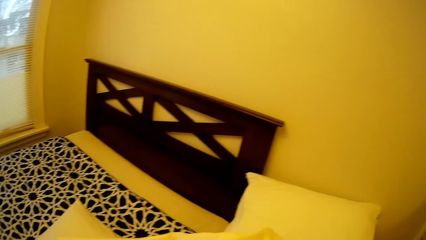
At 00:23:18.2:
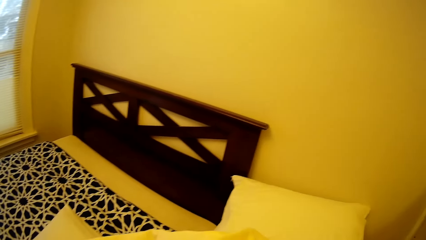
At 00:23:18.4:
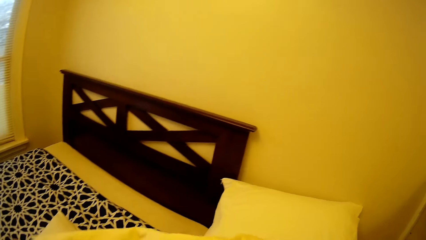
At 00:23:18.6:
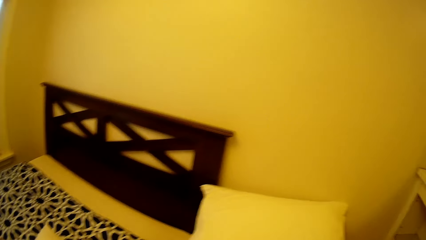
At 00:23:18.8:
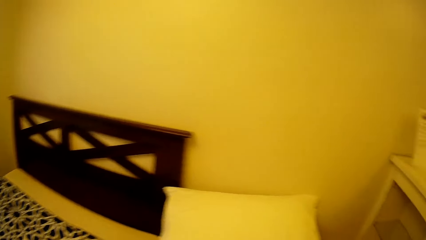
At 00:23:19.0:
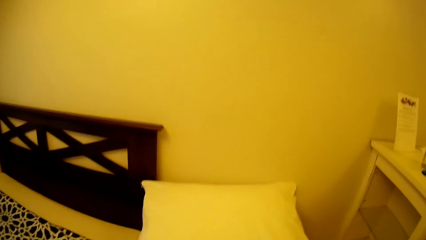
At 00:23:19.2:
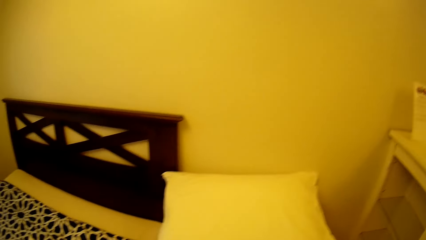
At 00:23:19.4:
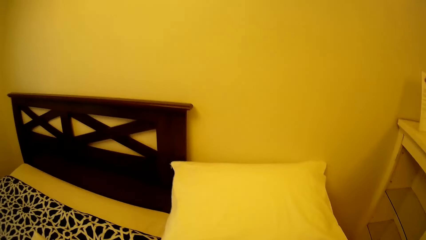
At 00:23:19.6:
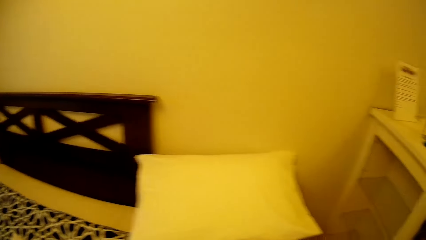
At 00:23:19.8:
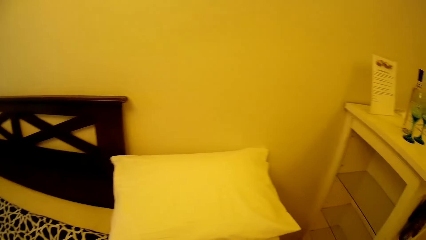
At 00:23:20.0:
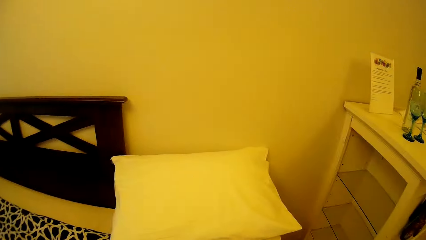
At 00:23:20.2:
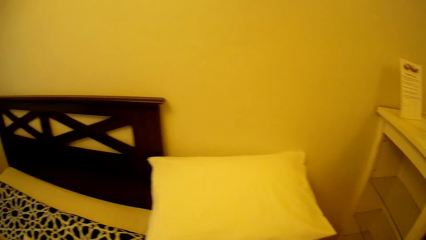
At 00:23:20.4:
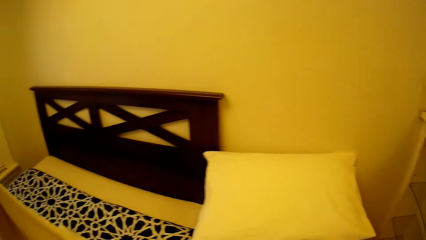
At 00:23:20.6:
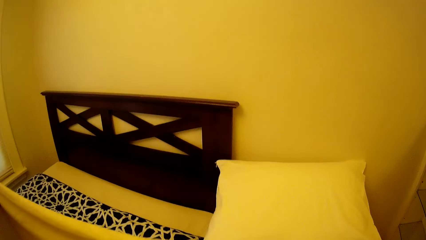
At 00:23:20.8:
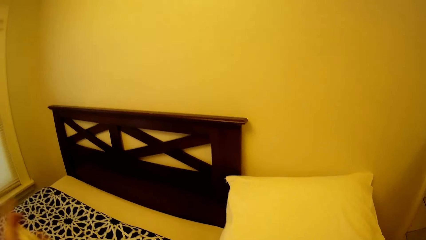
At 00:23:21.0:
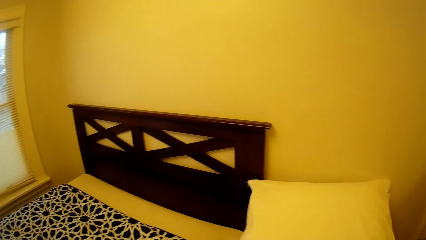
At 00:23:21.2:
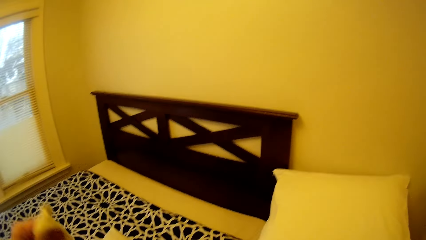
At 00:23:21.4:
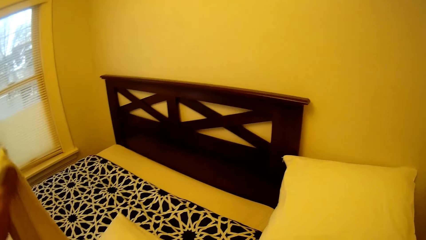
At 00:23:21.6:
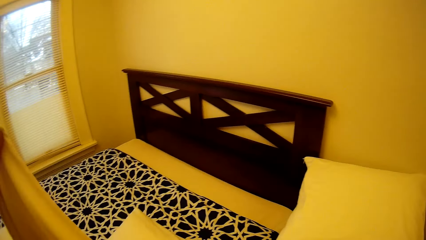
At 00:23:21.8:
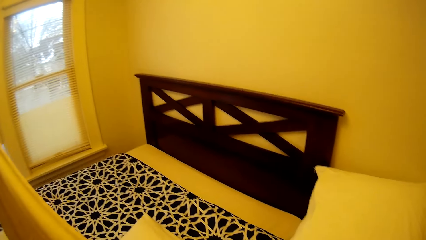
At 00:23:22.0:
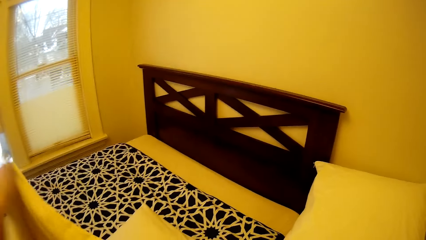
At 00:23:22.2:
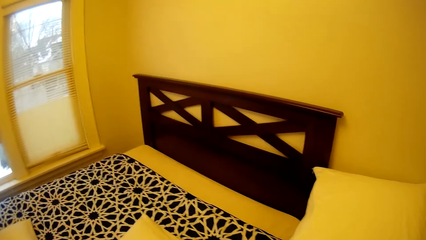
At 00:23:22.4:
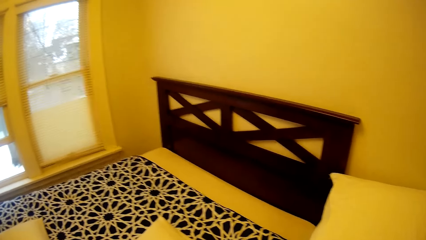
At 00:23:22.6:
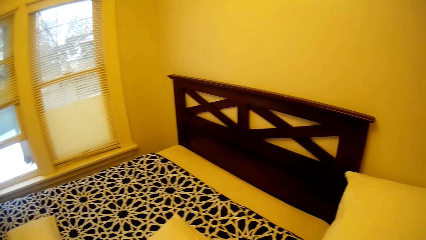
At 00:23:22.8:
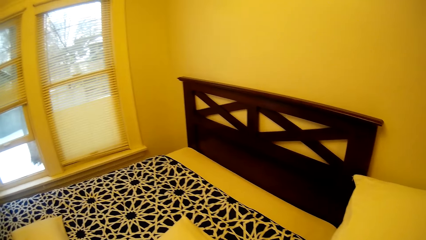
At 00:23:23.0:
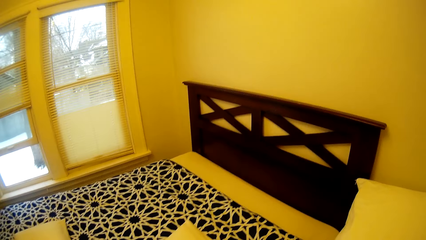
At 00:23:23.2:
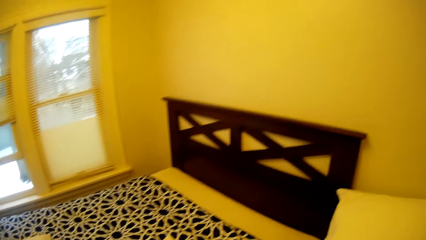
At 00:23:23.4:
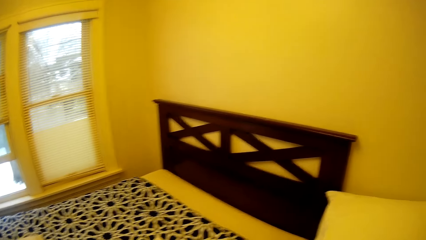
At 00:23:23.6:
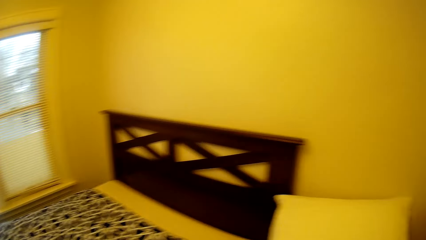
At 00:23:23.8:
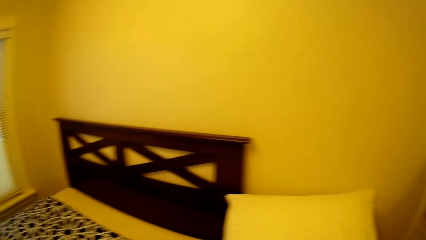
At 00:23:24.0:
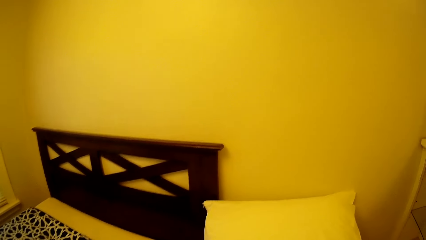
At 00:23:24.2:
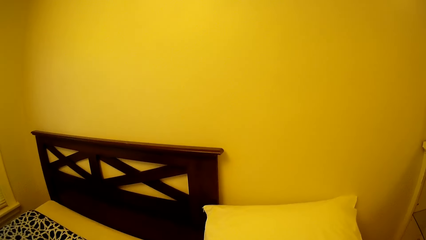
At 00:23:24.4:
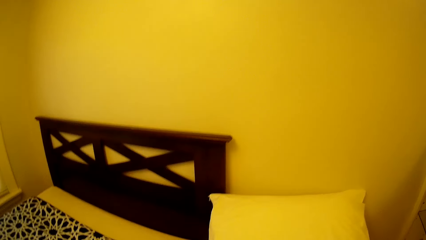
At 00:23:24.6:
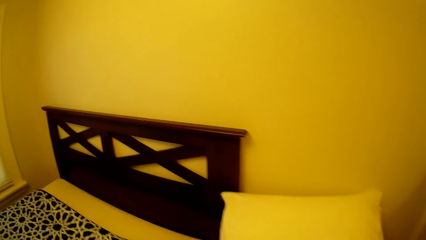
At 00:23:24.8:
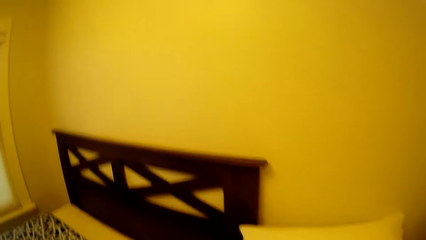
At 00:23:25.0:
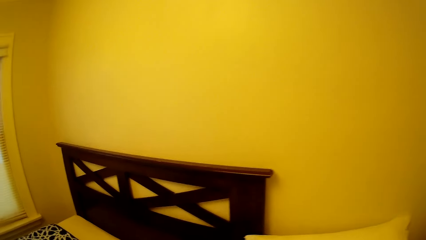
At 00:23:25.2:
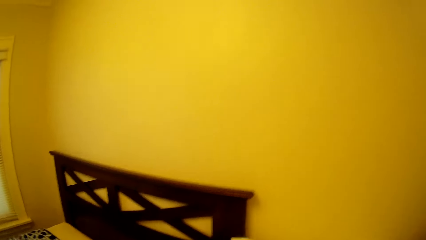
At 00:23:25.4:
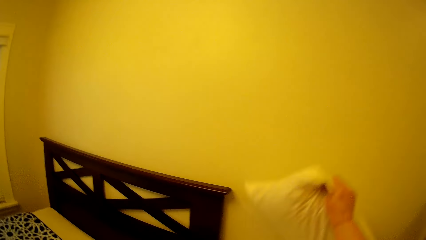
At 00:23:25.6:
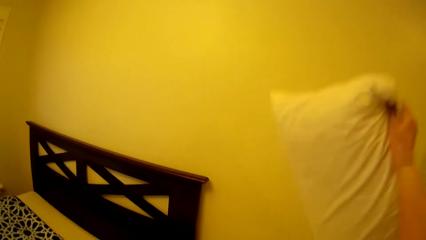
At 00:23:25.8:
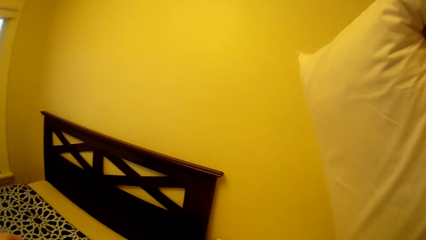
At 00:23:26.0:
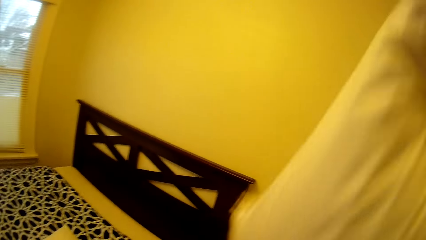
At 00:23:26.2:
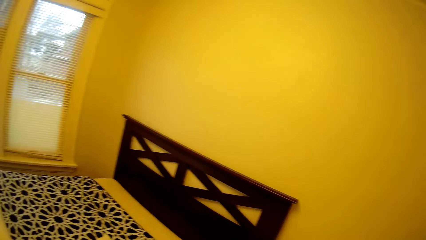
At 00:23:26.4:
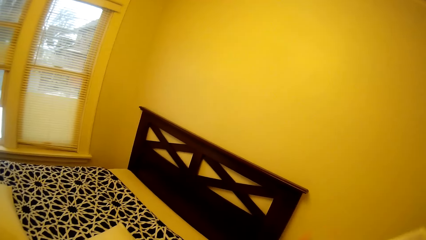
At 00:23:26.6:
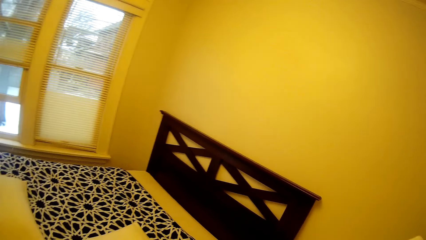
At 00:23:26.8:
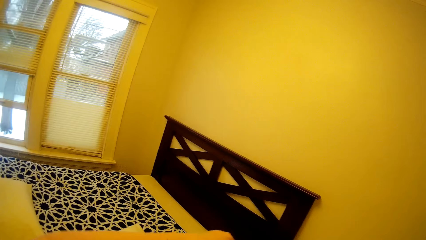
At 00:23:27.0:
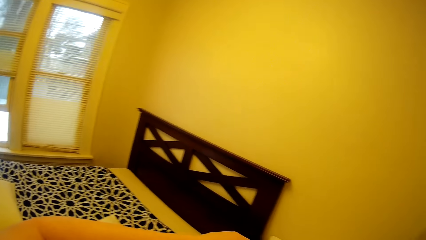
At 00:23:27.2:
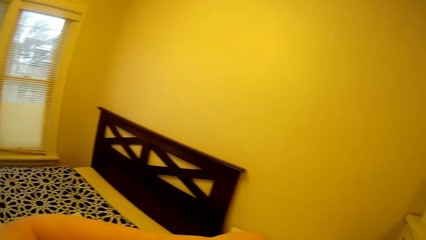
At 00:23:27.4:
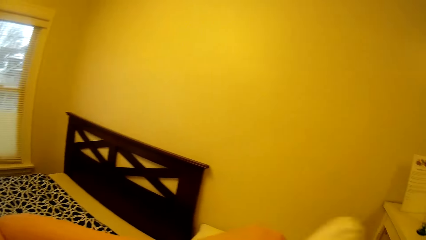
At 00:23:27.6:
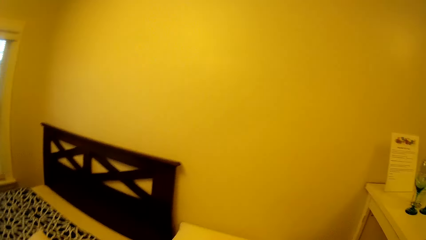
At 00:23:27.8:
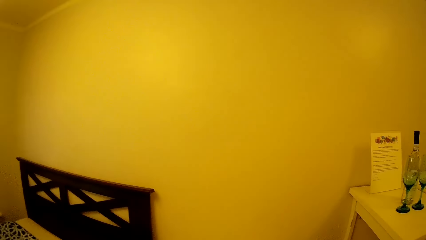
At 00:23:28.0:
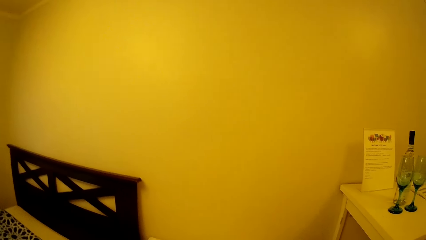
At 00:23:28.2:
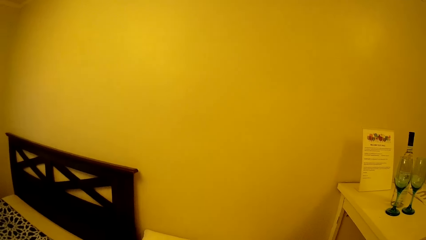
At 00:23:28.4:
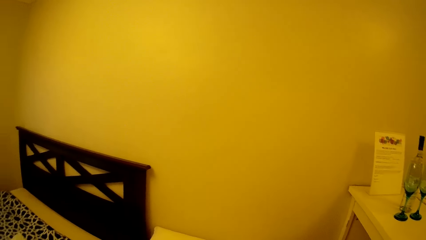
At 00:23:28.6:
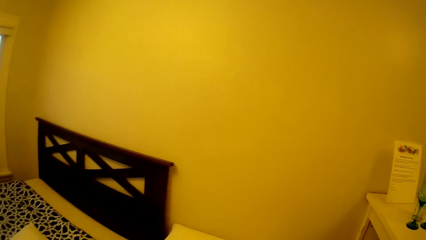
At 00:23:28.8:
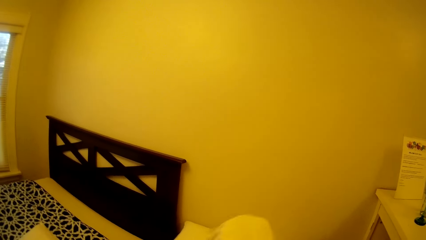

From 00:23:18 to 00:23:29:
The camera wearer adjusts a pillow case. They pick up a pillow. They put the pillow in the pillow case.

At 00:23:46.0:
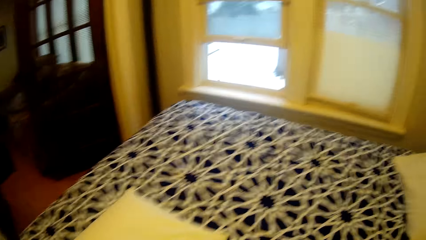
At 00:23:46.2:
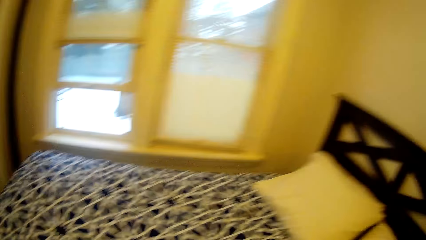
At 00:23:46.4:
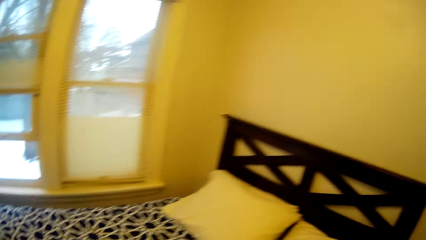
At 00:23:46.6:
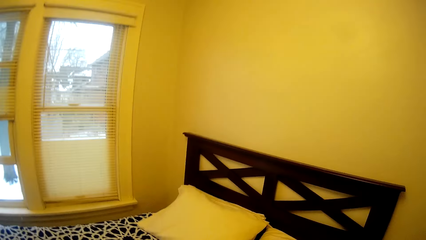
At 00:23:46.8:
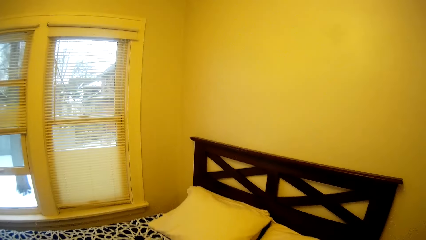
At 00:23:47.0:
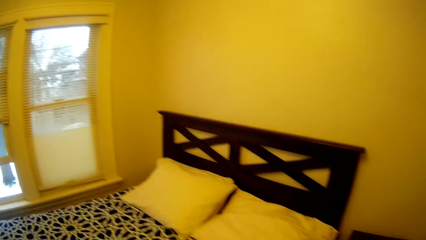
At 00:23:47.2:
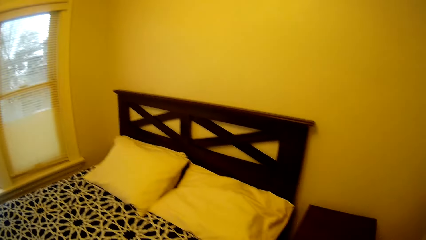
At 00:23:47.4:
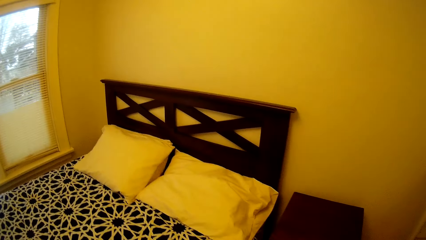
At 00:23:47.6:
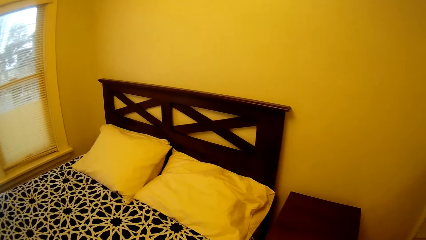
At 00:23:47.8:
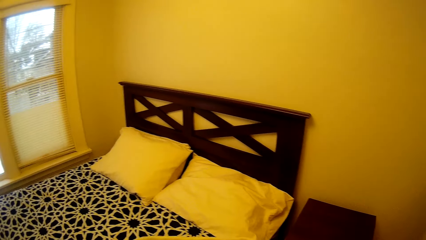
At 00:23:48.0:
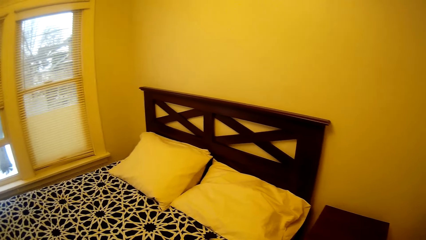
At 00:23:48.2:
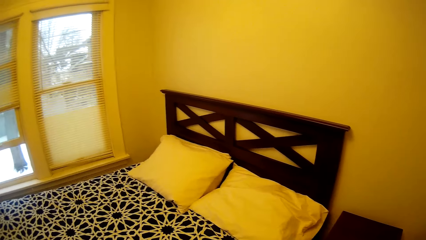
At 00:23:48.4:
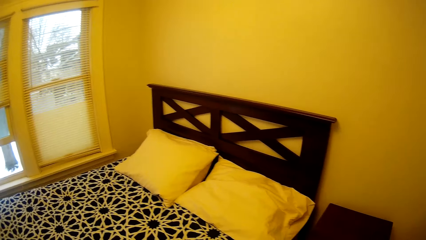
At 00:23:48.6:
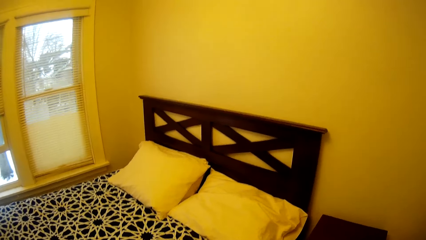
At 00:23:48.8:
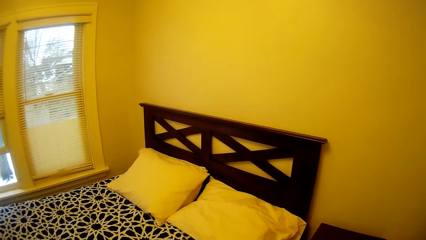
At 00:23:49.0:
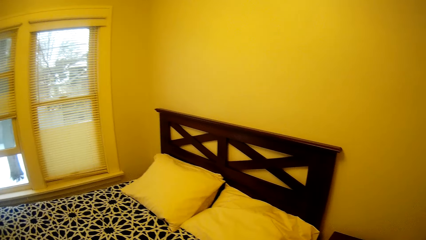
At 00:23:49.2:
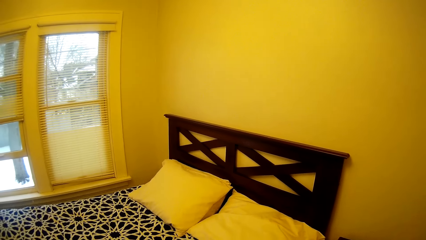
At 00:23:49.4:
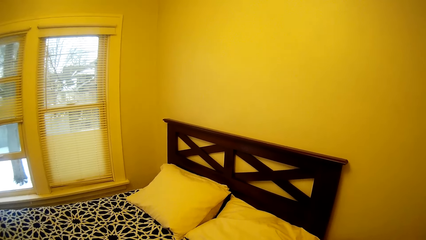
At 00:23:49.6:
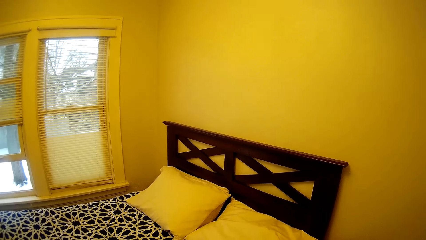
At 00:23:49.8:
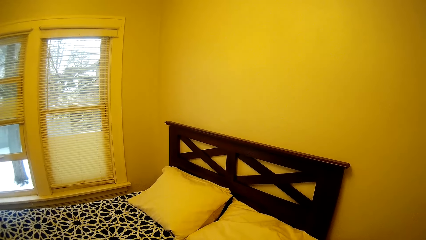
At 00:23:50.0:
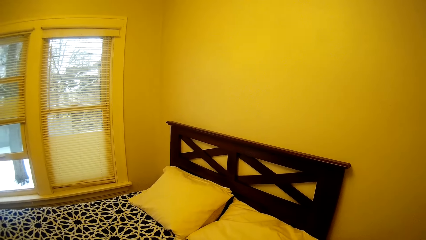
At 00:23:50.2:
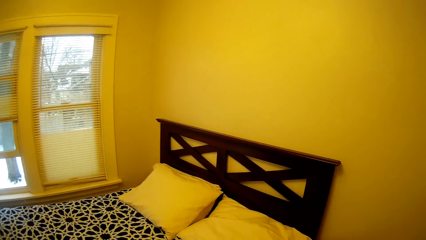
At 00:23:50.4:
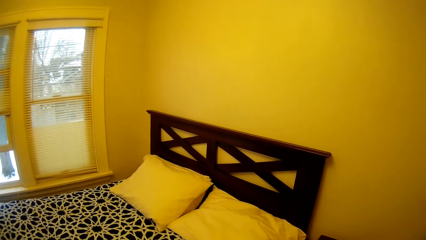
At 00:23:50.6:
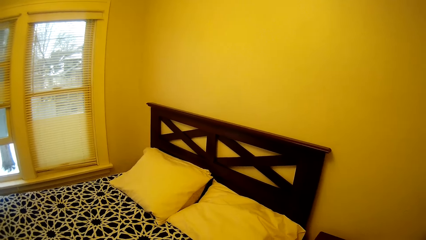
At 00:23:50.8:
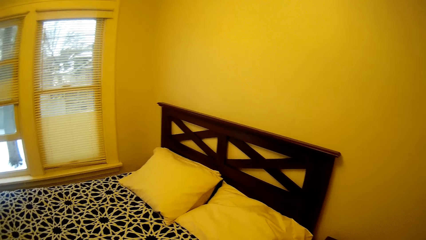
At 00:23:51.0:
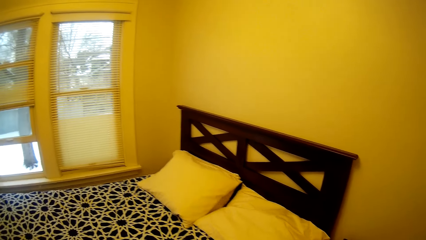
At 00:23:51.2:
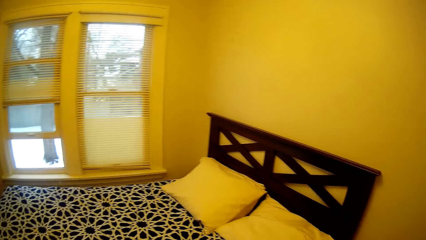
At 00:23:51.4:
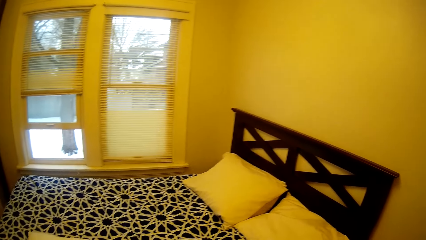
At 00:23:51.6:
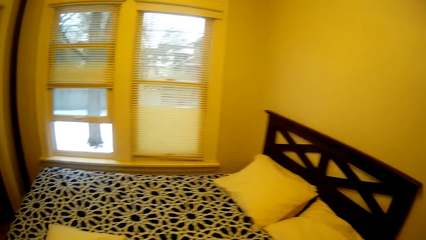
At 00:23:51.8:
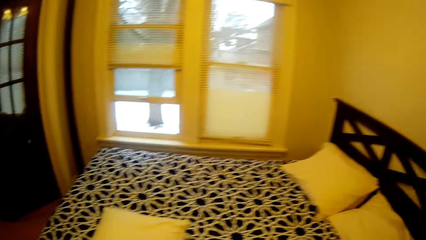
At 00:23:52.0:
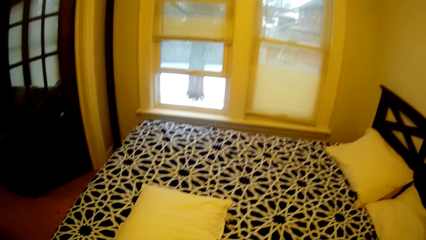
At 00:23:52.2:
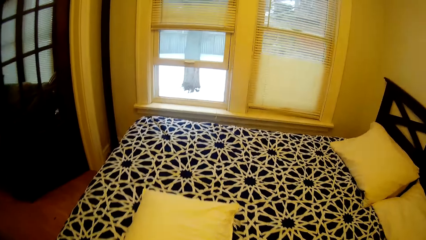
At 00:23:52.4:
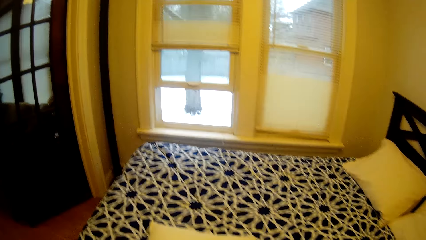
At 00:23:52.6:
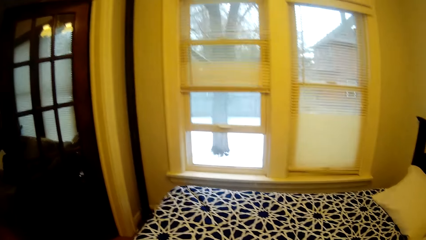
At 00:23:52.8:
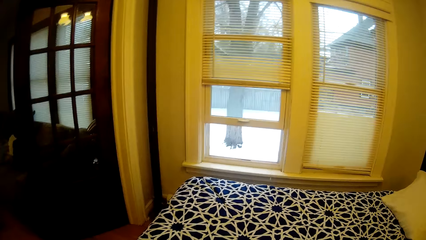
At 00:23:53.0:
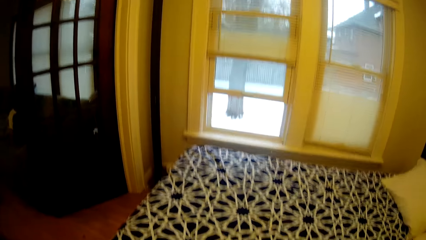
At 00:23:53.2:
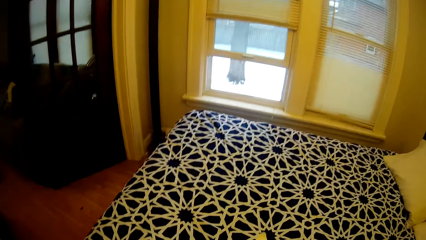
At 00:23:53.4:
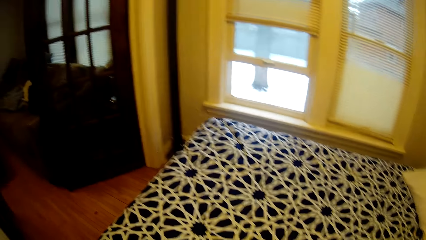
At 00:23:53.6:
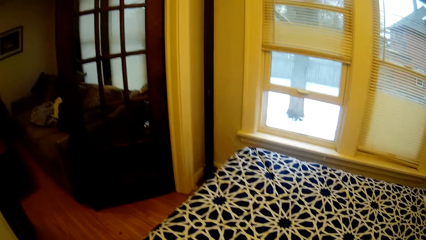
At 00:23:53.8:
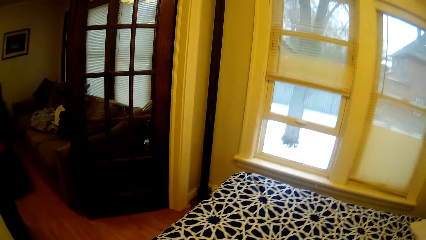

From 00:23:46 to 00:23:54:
The camera wearer looks around on the bed. They pick up a pillow on the bed.
